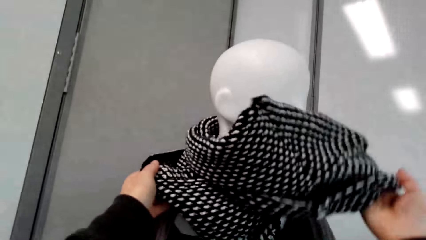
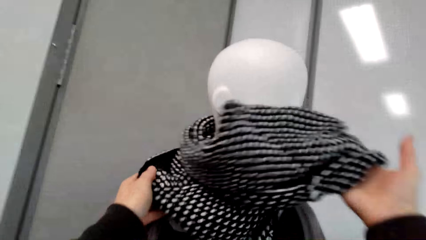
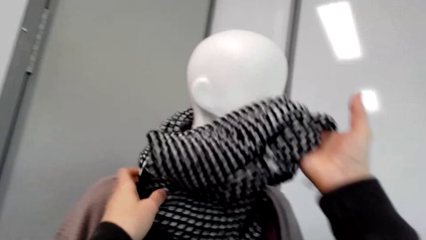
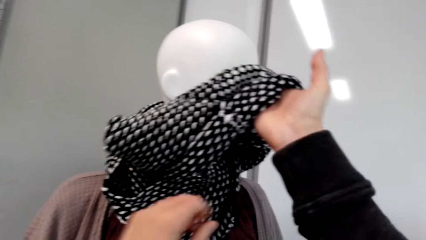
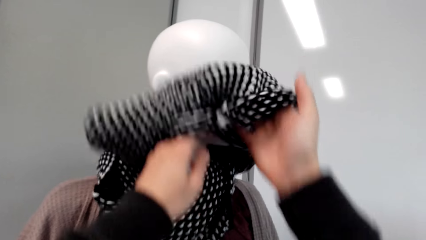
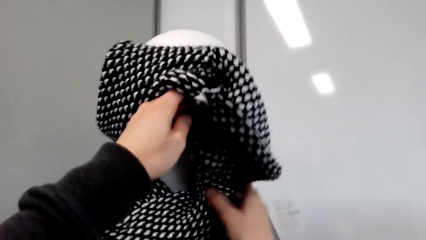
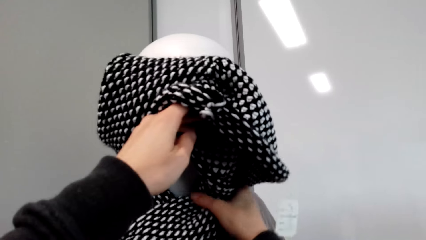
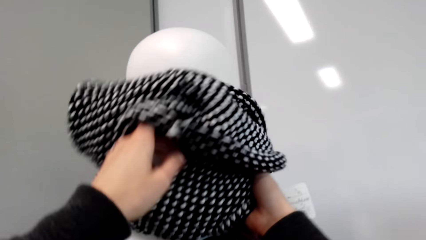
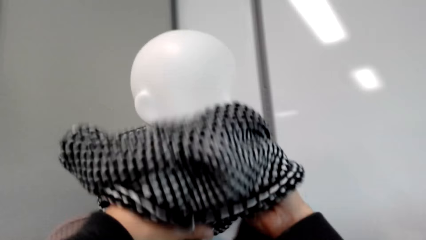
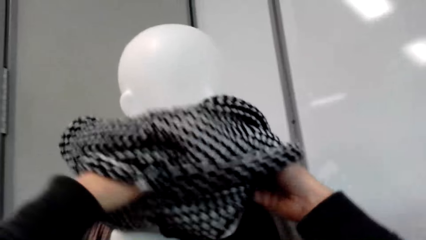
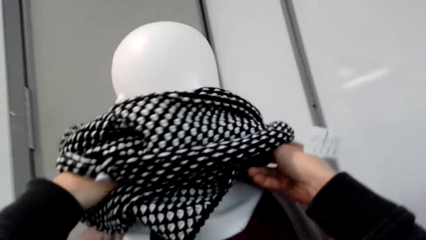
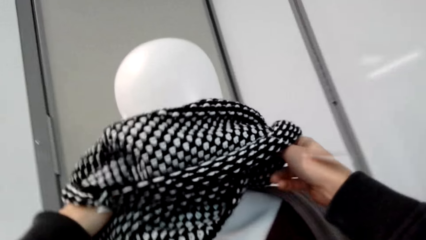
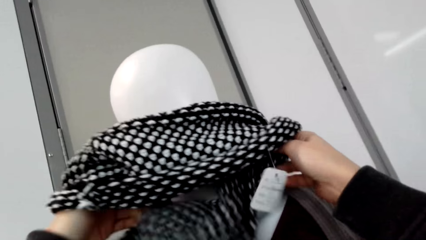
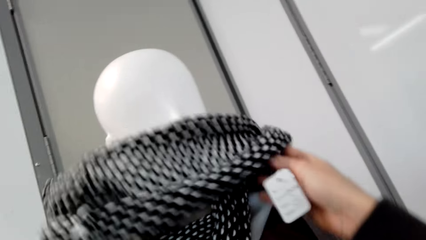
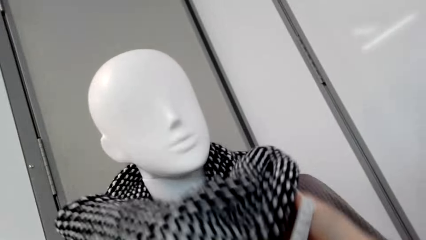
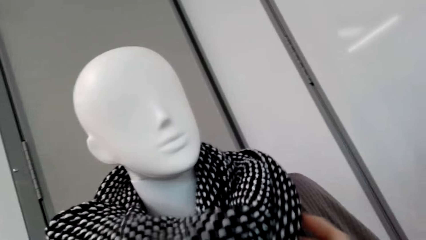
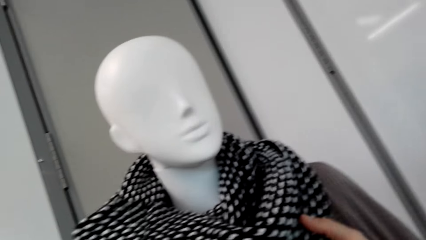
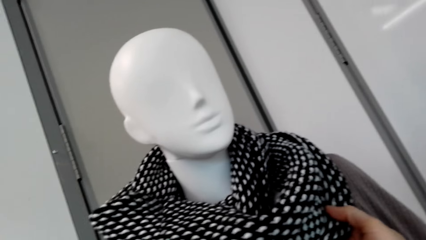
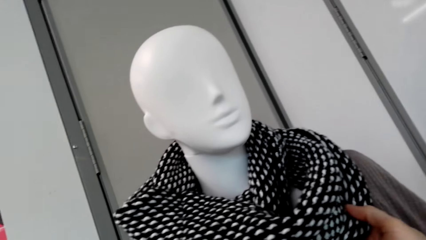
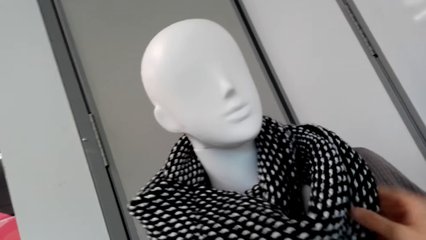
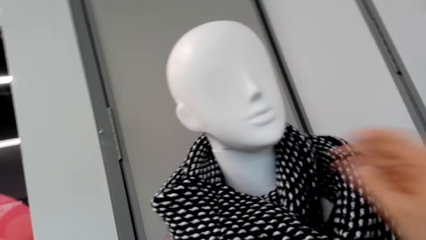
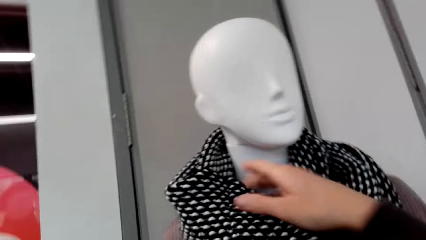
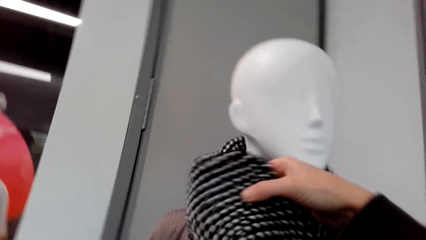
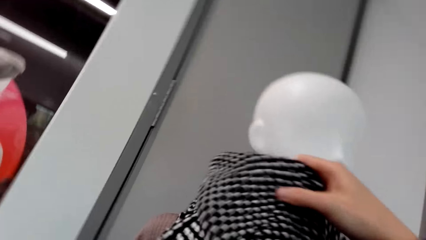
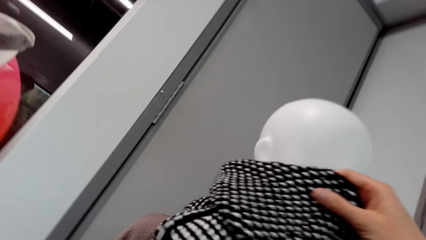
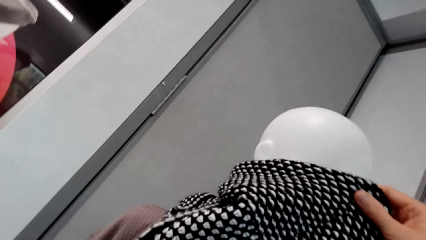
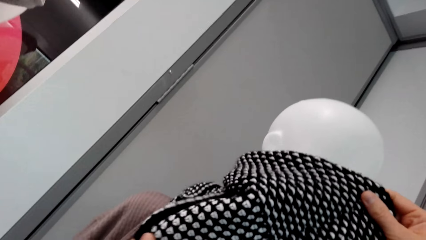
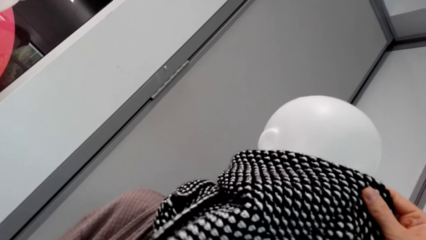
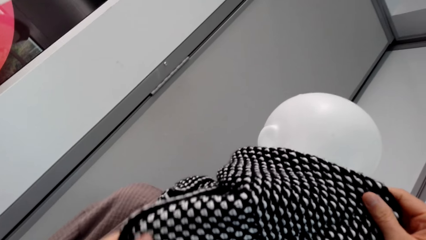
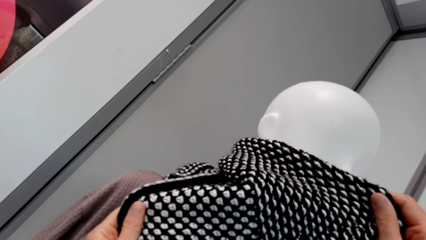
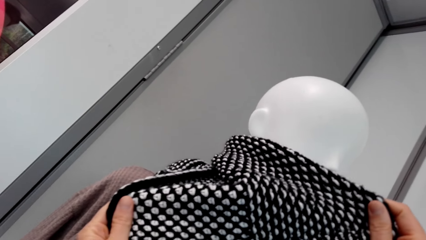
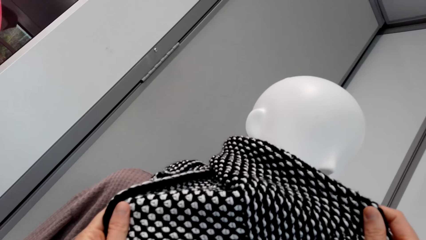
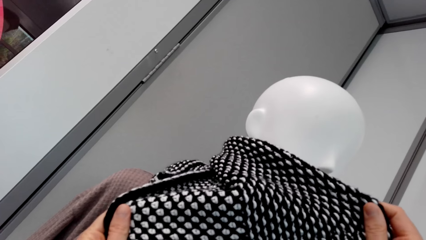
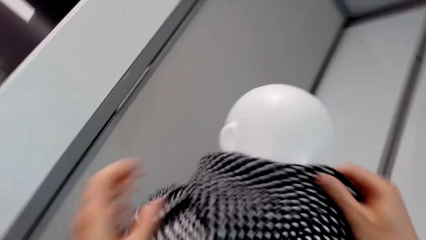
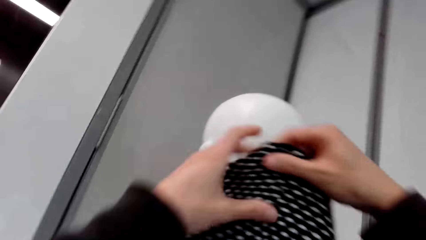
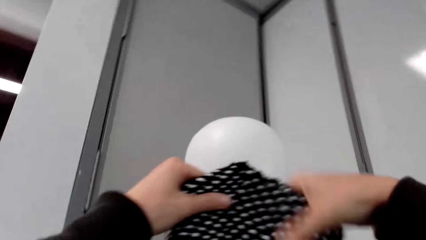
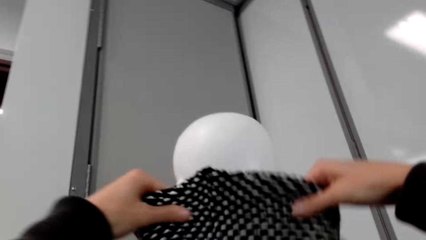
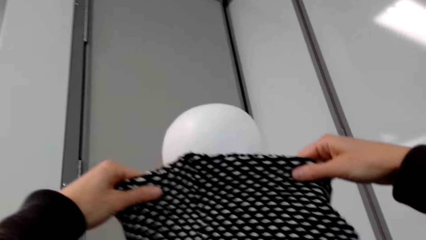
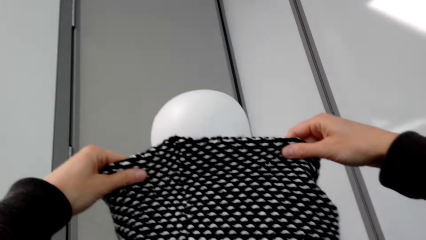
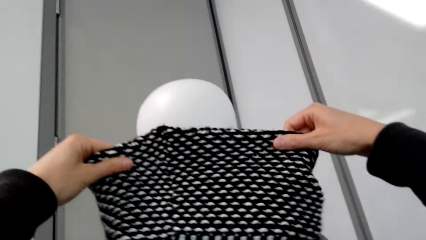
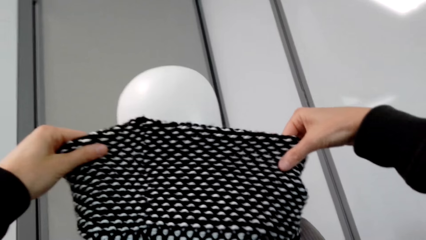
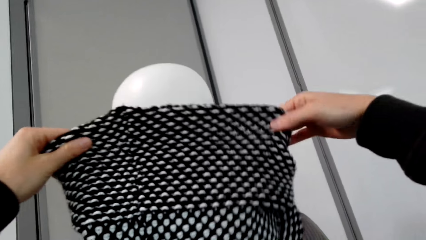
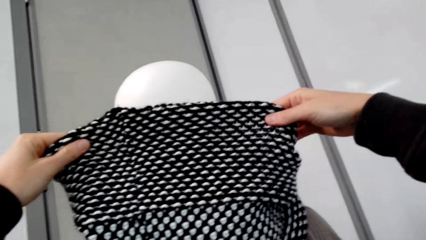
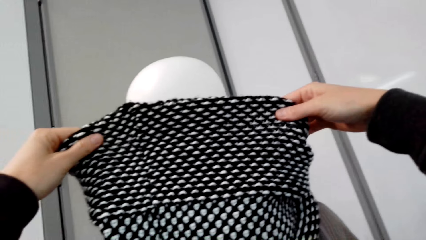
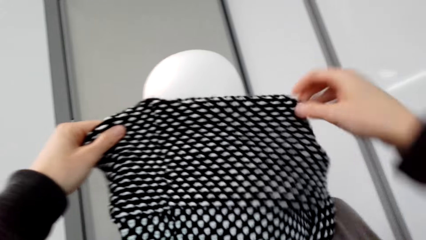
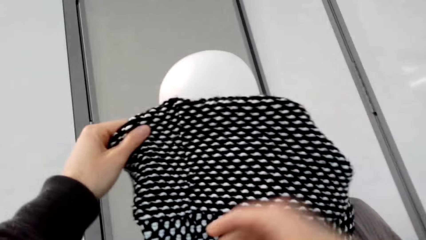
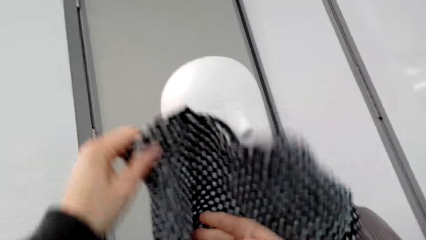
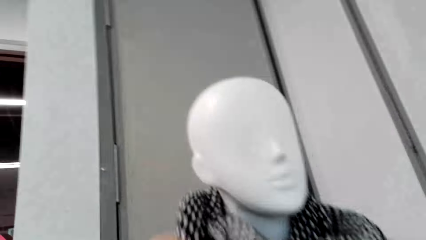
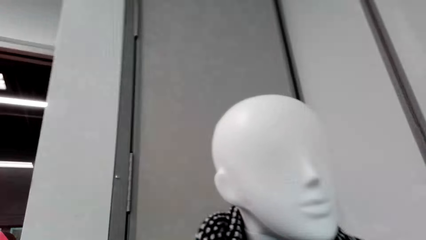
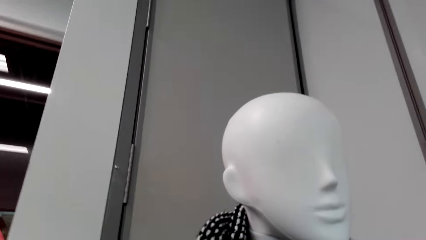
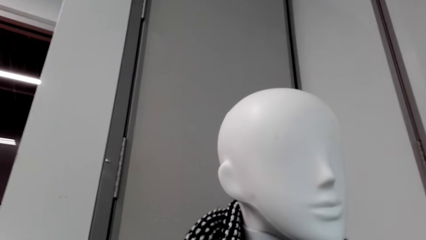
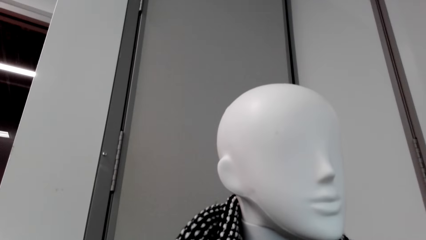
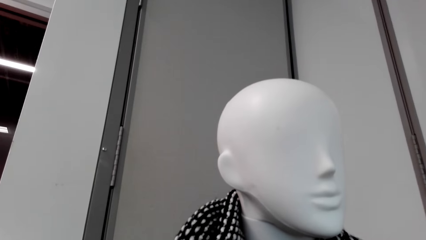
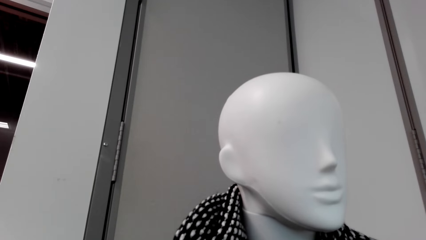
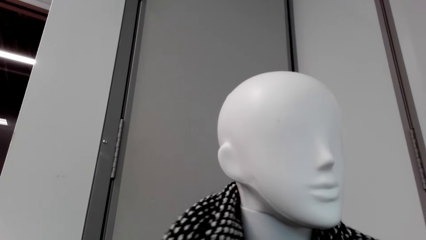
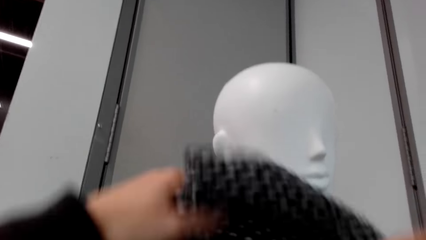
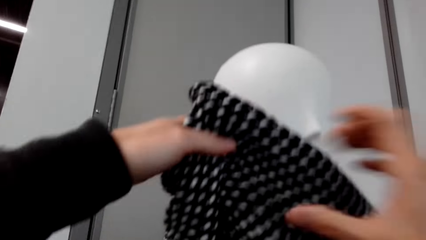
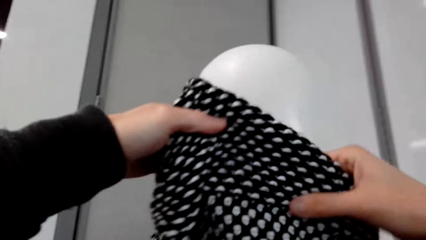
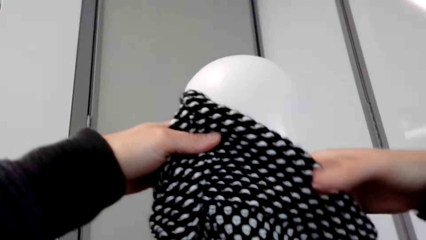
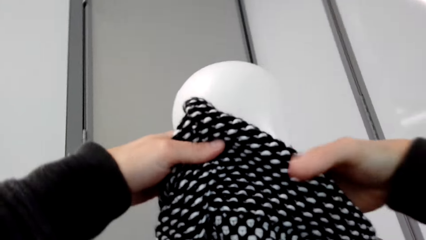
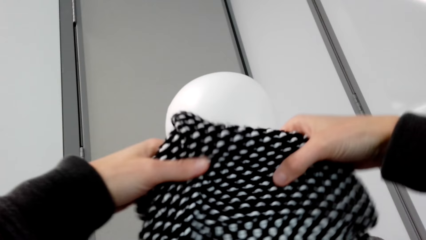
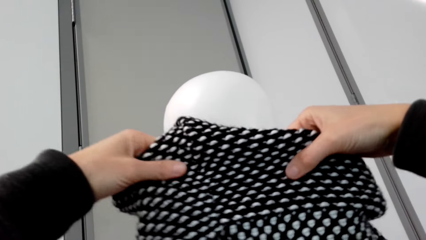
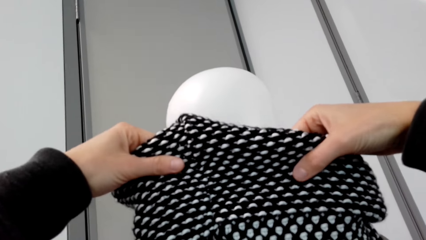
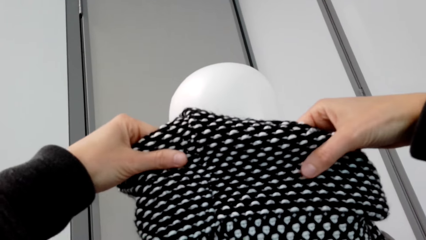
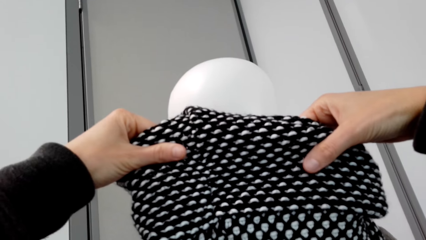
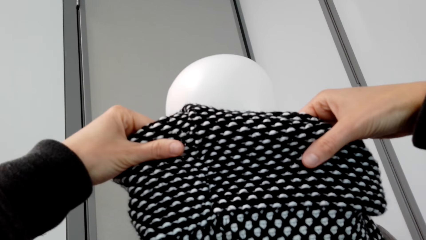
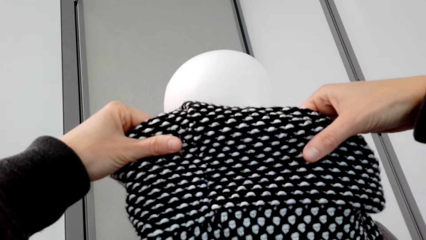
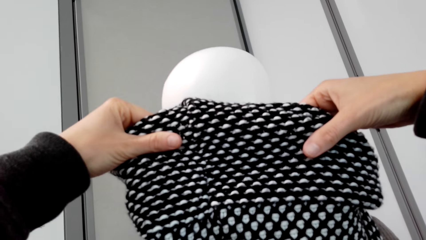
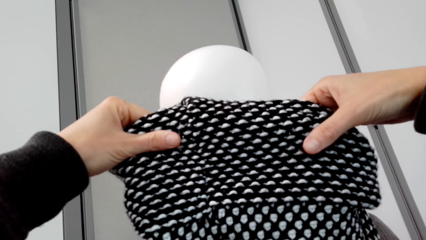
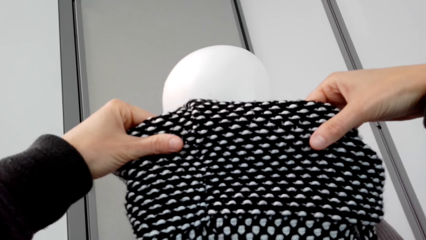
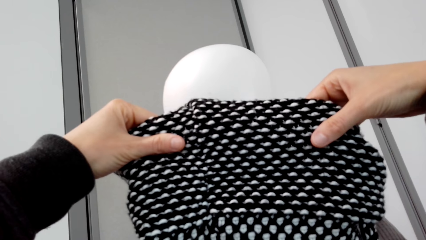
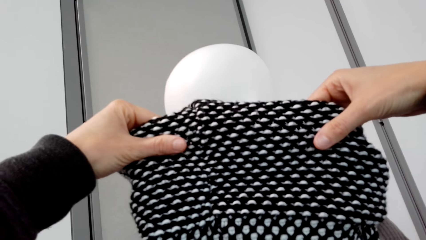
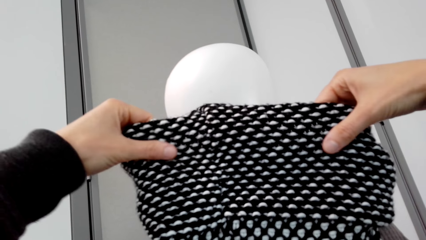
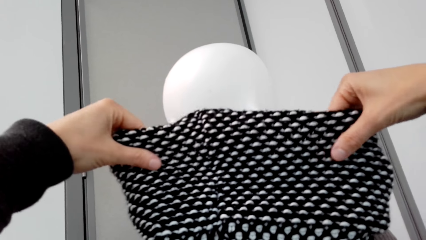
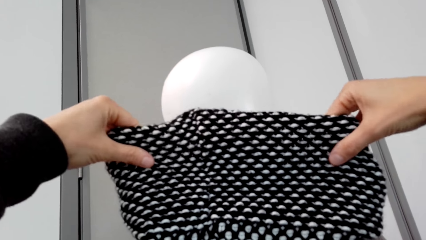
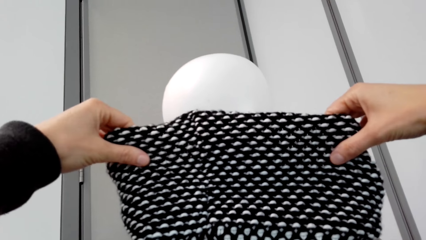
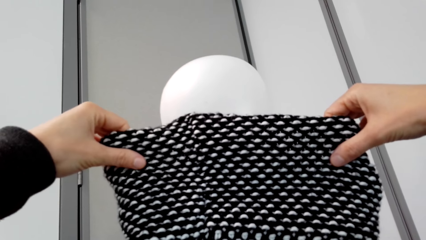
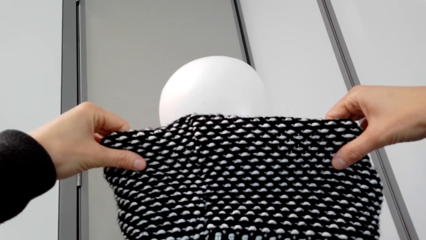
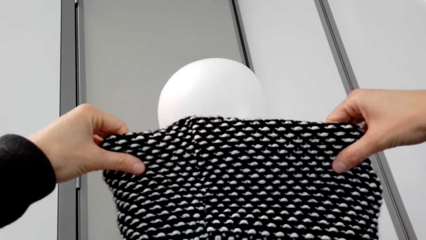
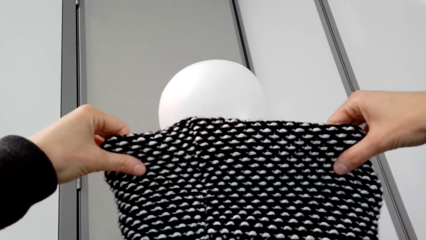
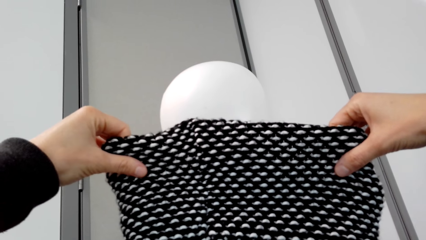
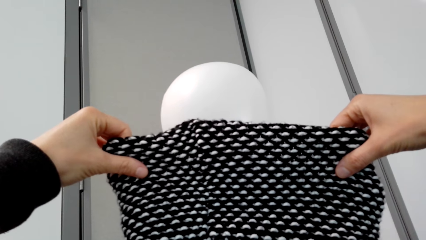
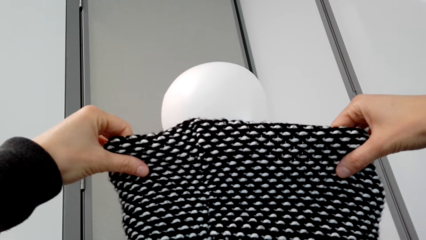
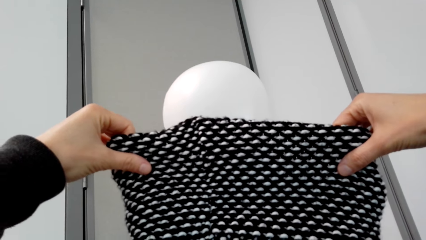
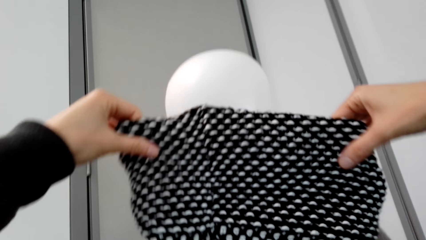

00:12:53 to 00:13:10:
The camera wearer talks.
